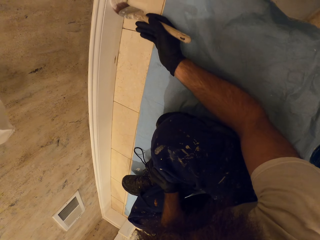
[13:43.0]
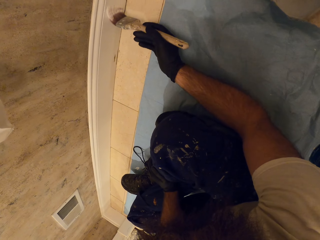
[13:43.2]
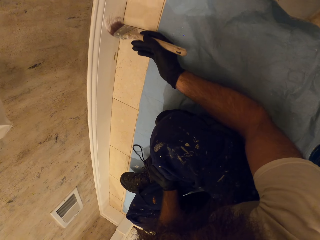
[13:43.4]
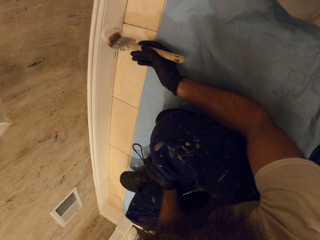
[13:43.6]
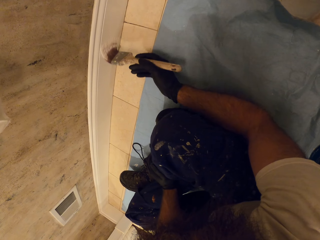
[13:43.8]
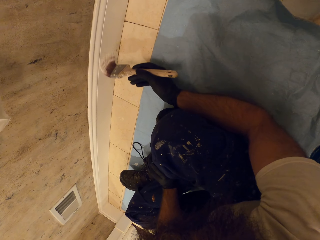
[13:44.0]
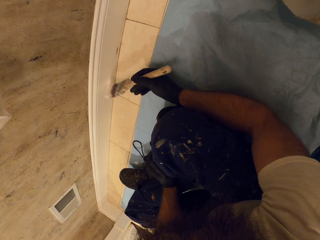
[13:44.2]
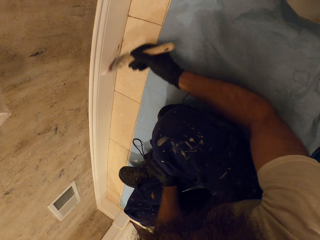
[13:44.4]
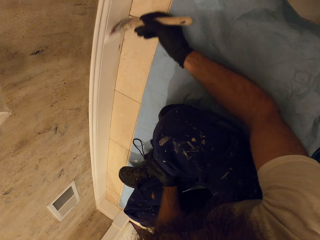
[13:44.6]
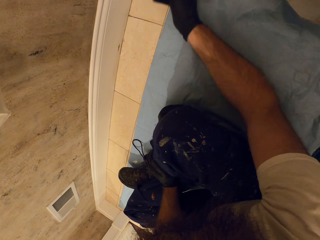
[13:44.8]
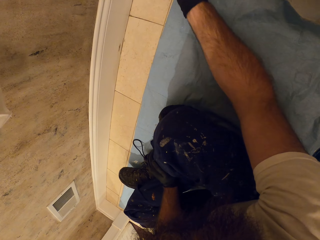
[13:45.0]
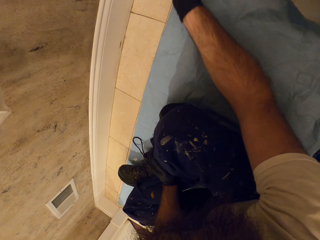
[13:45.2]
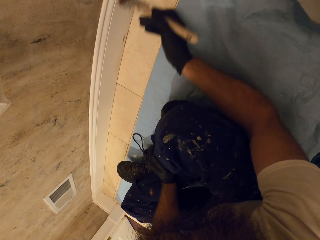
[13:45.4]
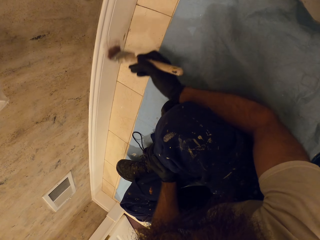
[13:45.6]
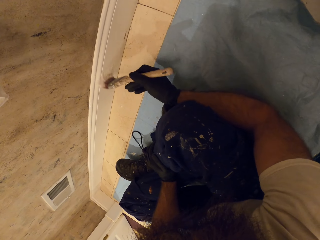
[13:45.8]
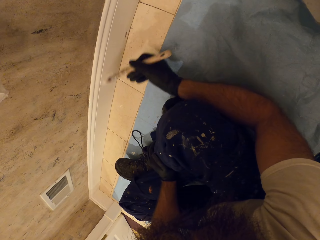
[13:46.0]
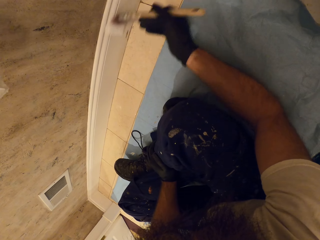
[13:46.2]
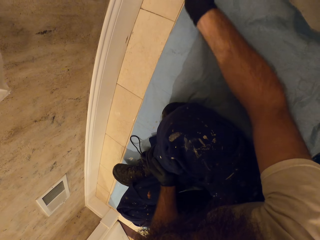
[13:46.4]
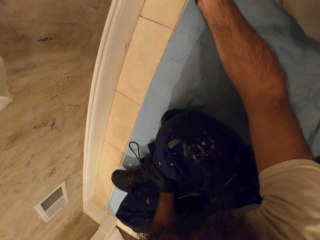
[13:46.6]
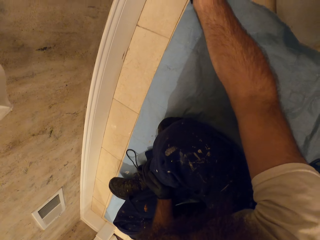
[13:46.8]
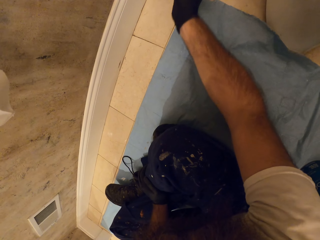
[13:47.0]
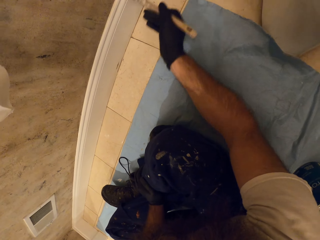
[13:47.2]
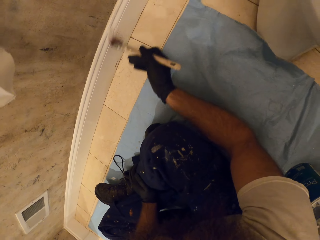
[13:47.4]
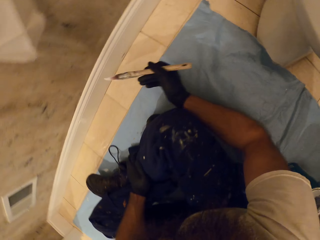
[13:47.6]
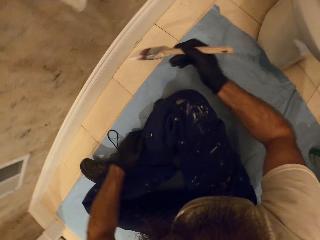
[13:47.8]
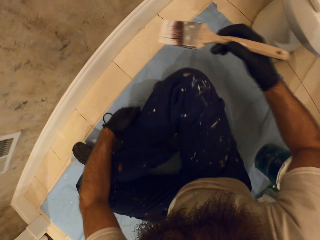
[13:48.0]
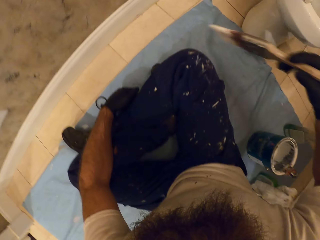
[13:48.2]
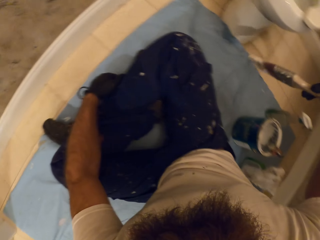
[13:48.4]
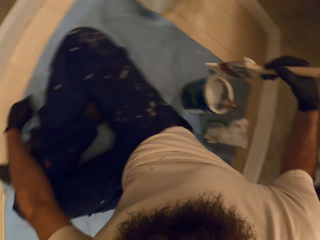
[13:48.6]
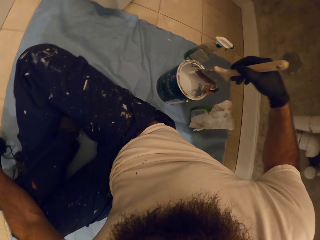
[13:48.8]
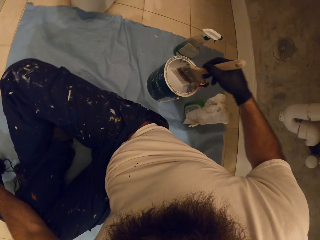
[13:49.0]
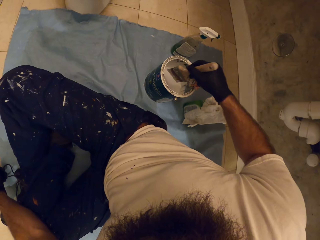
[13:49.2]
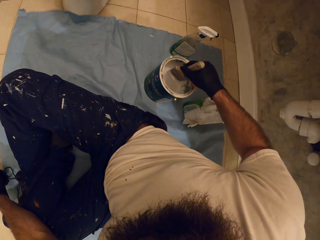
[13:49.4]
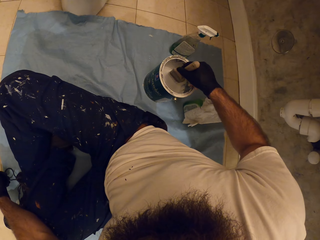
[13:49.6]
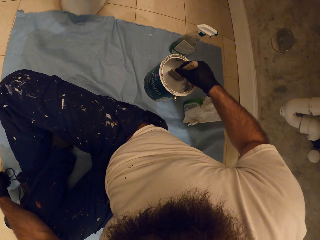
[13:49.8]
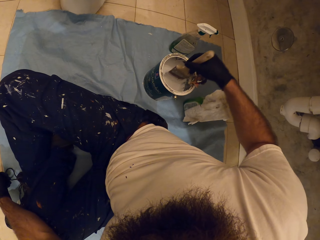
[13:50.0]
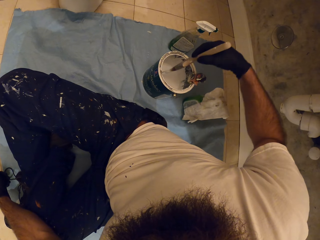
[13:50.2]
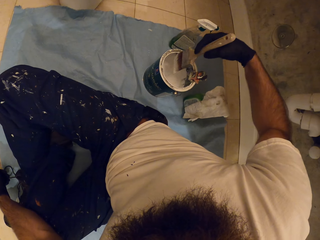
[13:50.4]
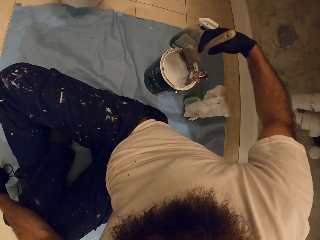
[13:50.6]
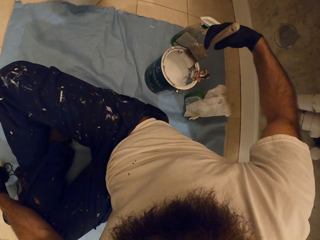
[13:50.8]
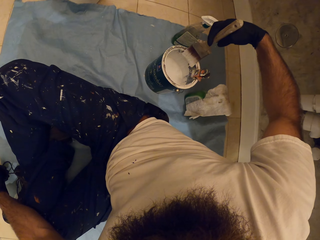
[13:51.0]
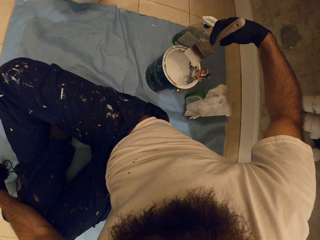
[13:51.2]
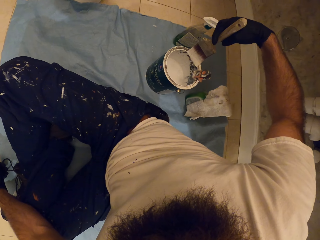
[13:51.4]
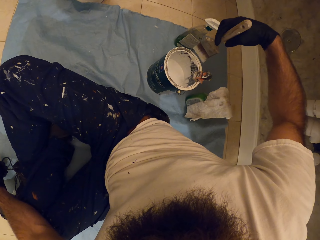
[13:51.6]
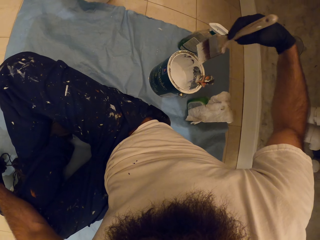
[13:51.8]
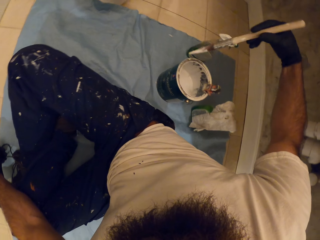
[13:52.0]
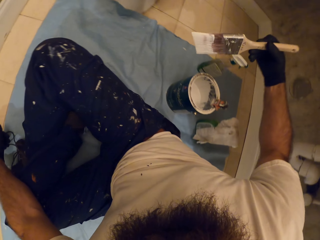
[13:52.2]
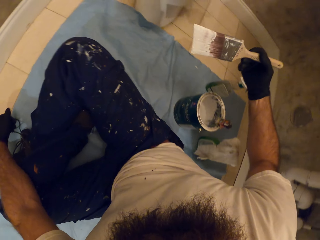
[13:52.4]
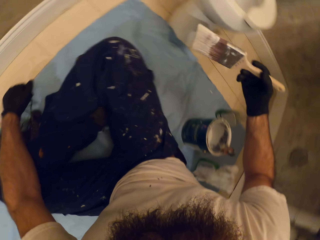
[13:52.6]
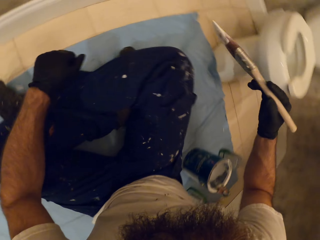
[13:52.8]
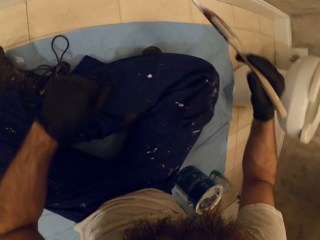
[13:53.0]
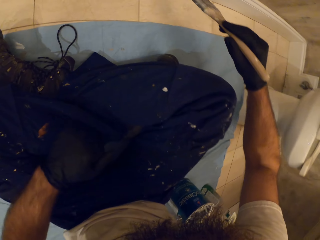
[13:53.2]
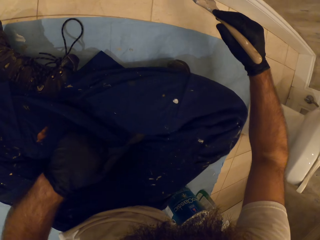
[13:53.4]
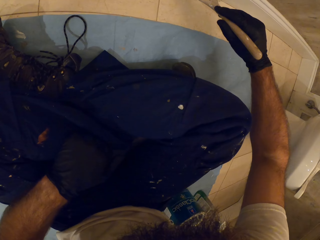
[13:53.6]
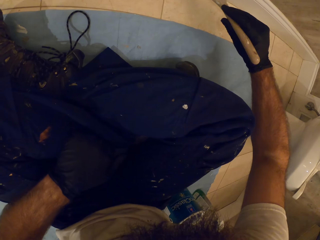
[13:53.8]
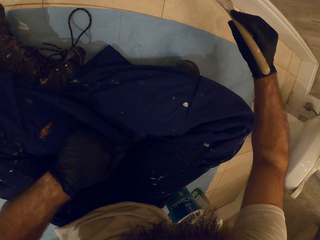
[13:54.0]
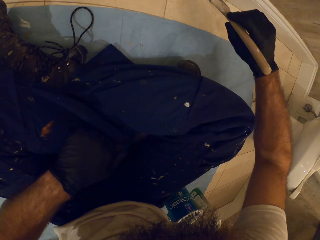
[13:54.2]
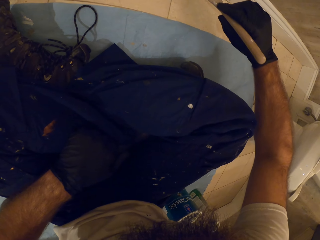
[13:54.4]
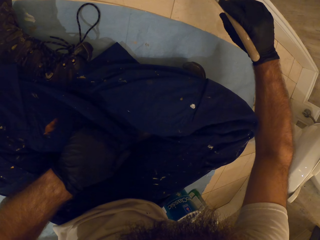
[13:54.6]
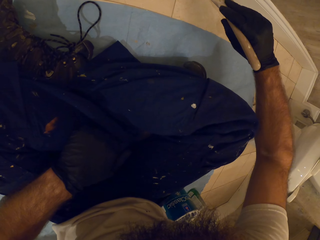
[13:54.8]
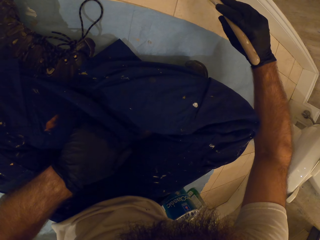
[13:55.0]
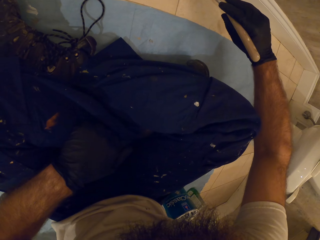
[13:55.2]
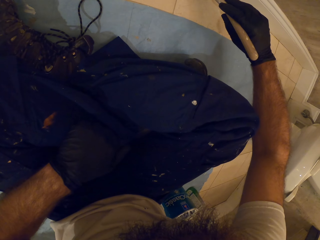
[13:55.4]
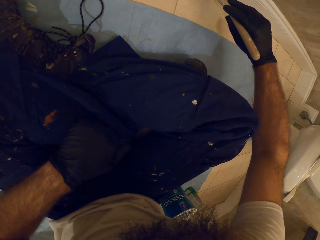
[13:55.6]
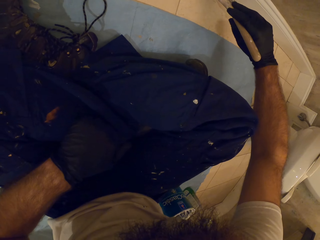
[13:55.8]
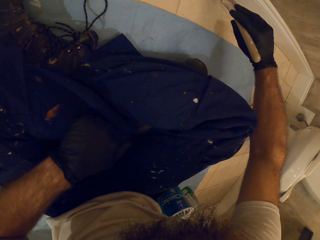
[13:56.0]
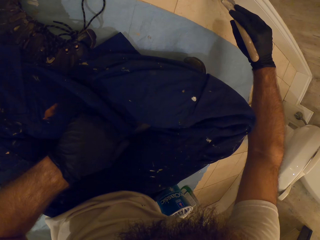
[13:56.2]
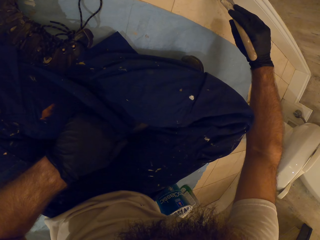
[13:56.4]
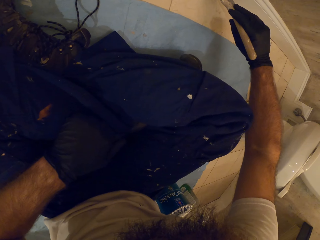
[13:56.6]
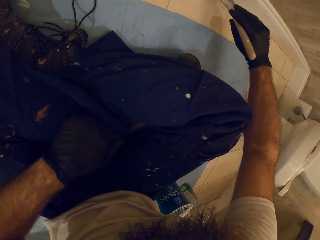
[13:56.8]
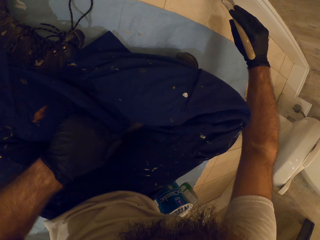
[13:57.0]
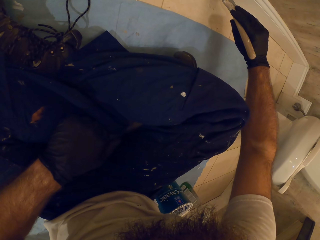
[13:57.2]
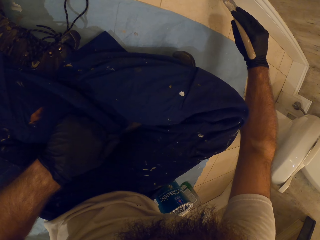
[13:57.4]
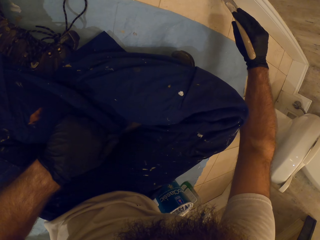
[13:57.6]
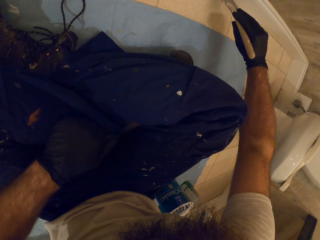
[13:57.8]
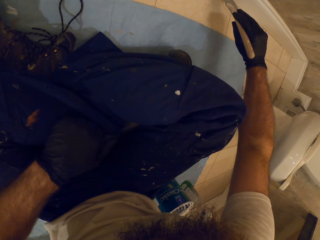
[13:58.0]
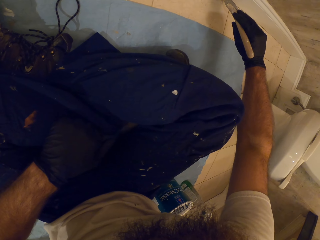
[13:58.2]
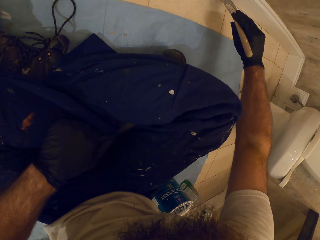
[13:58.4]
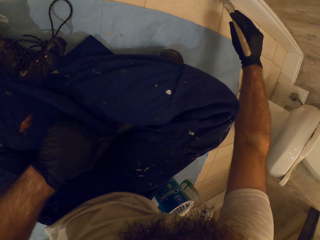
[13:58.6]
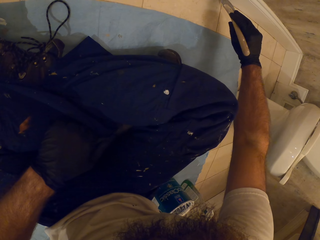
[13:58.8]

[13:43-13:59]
The camera wearer dips the brush in his right hand in the paint can on the floor. He removes the excess paint. He brushes the edge of the paint can with the brush in his right hand. He paints the wall with the brush in his right hand.

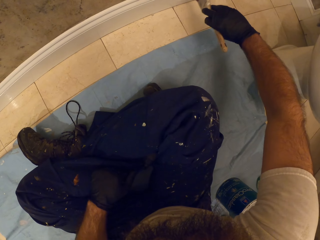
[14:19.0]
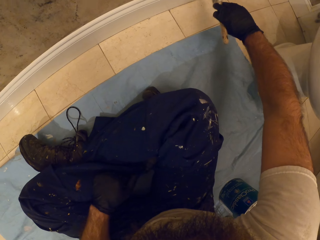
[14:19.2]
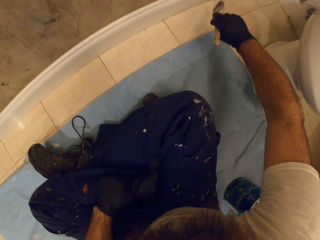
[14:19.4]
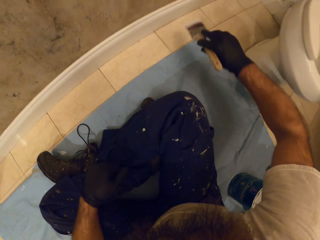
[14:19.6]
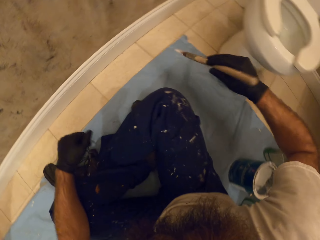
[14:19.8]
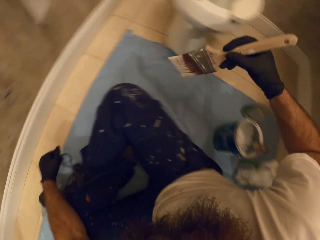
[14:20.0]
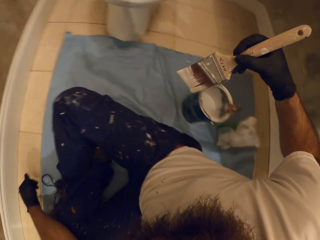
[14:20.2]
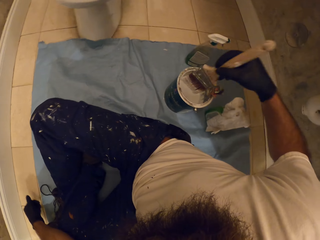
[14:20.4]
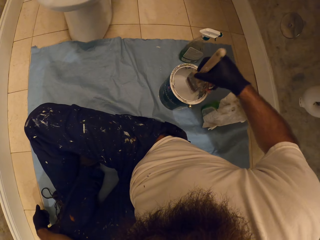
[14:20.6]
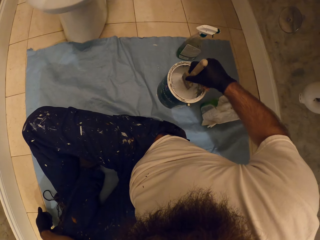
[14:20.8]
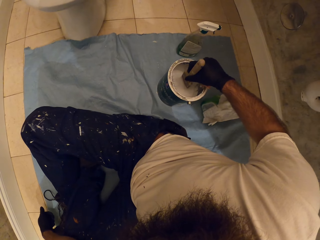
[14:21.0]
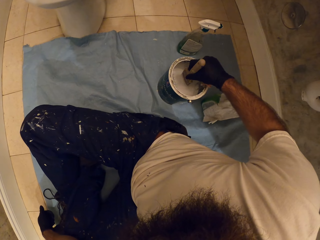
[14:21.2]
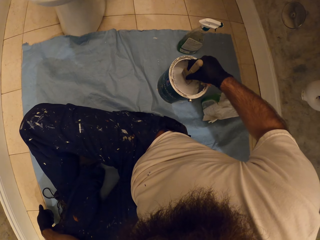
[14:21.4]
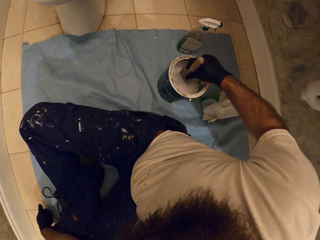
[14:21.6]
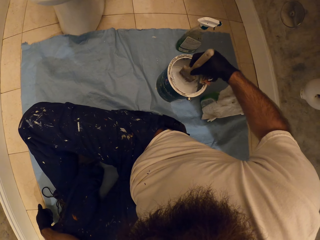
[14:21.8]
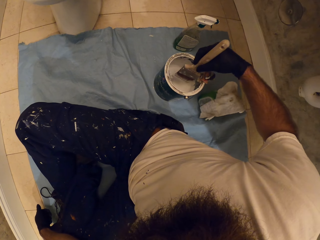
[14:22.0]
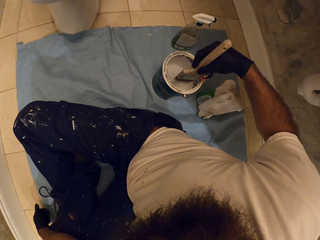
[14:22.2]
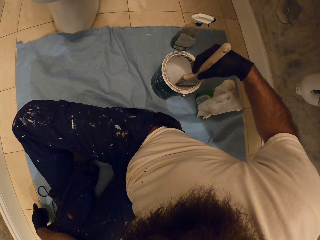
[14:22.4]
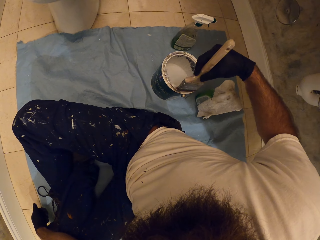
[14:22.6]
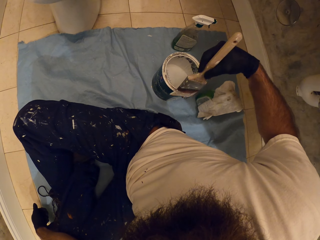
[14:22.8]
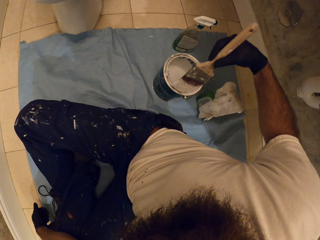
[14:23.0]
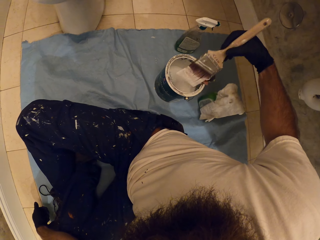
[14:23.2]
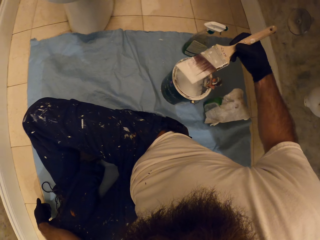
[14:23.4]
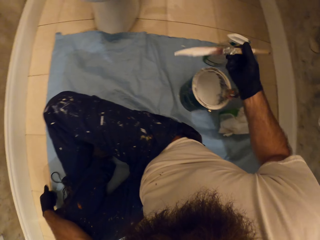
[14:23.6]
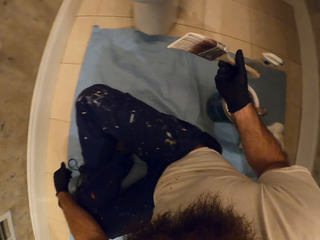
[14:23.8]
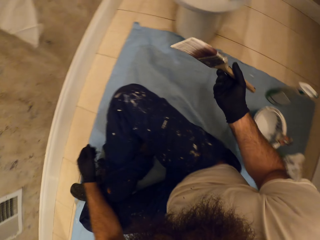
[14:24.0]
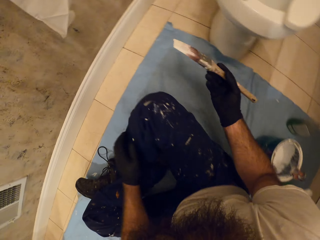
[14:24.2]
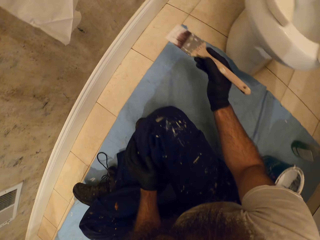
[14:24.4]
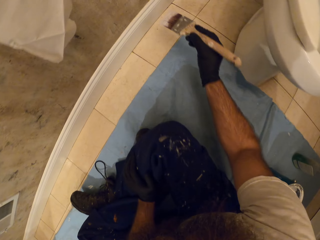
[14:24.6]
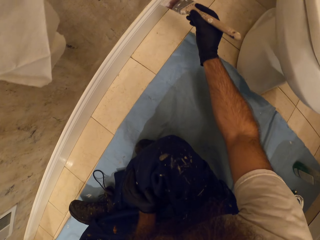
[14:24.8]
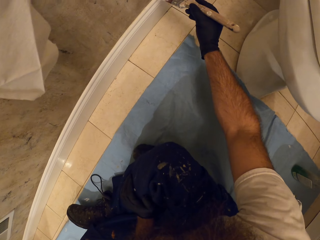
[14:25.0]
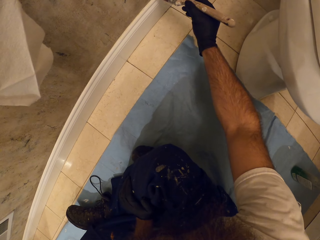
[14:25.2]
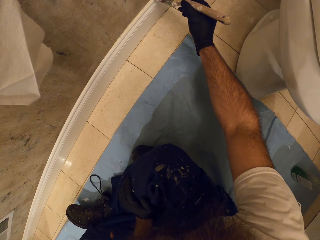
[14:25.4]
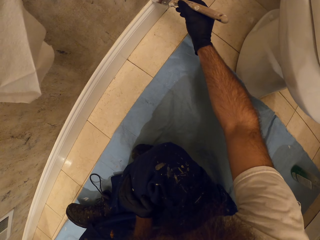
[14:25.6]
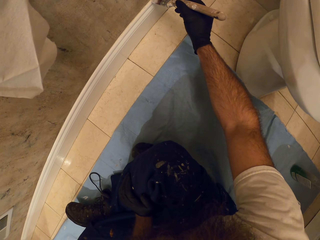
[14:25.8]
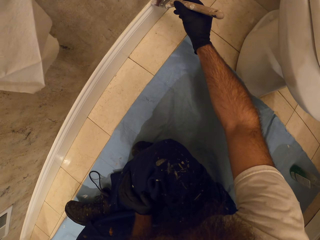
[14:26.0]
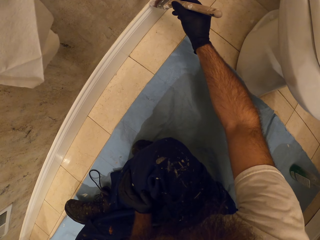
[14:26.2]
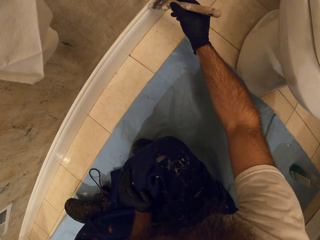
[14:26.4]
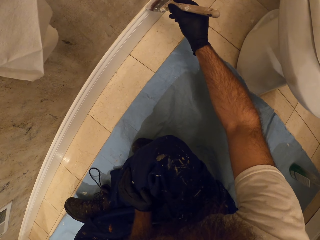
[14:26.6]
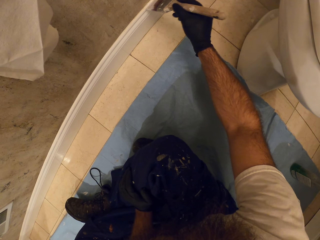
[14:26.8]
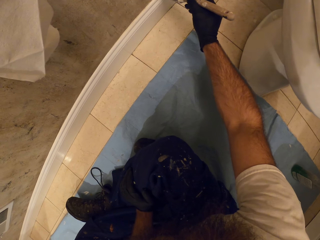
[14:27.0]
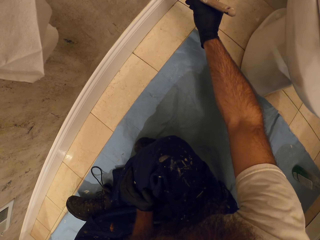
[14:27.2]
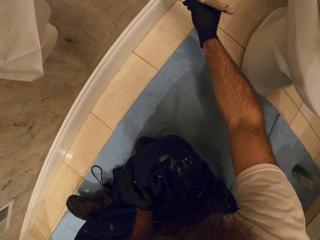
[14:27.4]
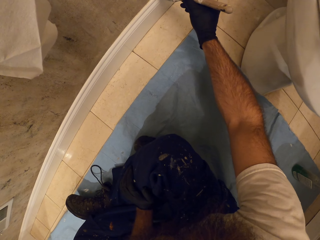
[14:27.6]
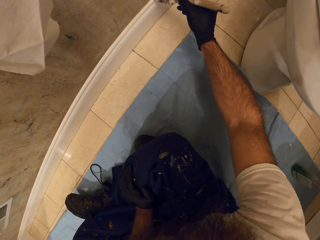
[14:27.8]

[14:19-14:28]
The camera wearer dips the painting brush in his right hand in the paint can on the floor. He brushes the edge of the paint can with the brush in his right hand. He removes the excess paint. He paints the wall with the brush in his right hand.
